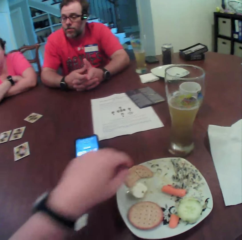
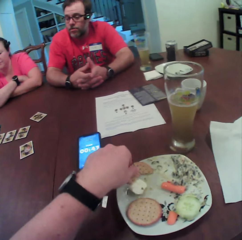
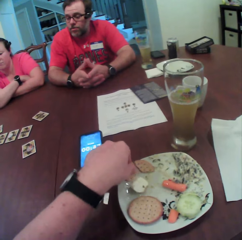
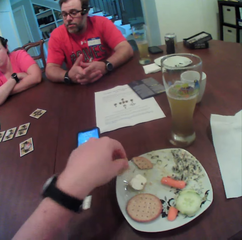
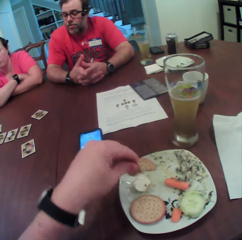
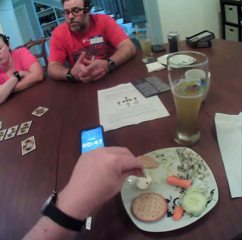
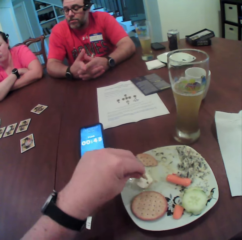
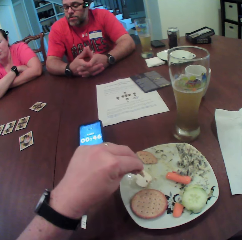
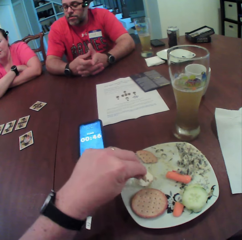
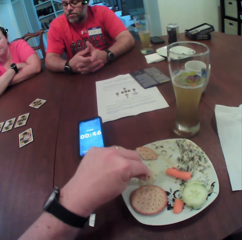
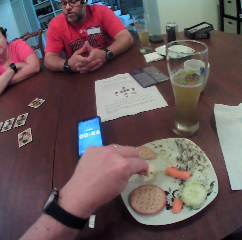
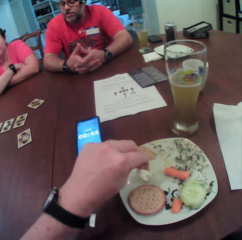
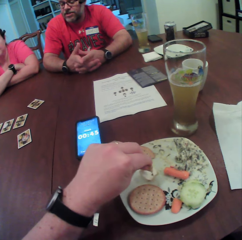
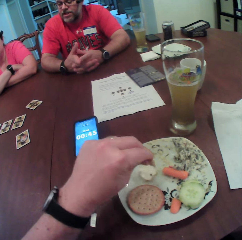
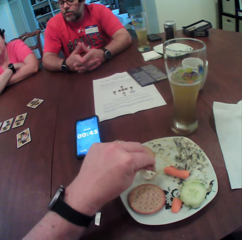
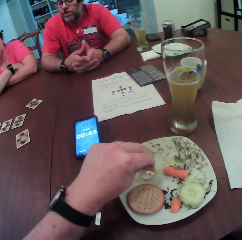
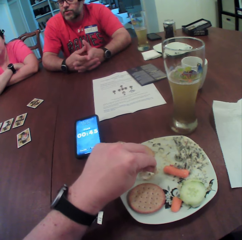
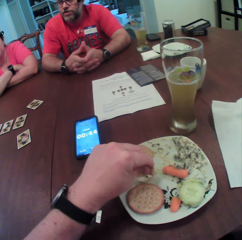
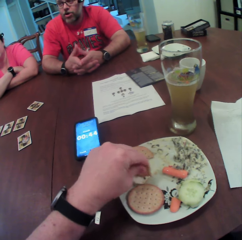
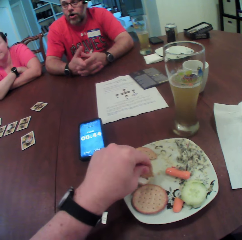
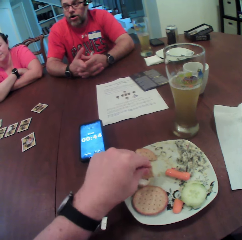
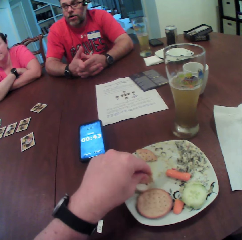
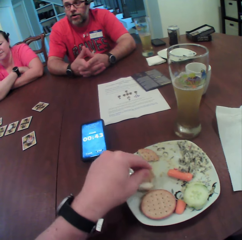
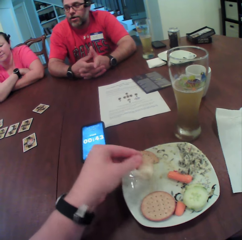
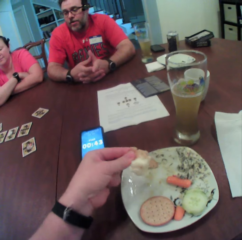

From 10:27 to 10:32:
The camera wearer picks a part of the biscuit with his left hand. He nudges the biscuit against mayonnaise with his left hand. He lifts the biscuit with his left hand.

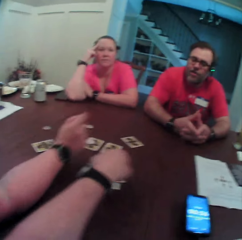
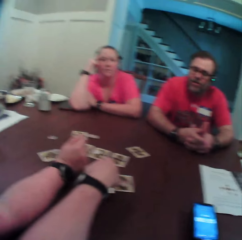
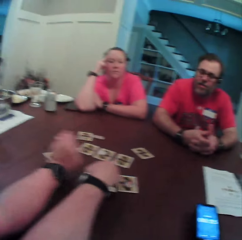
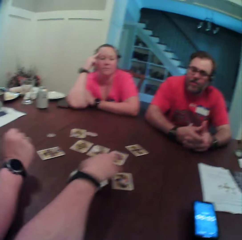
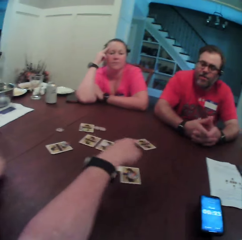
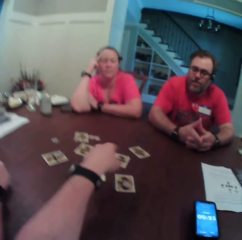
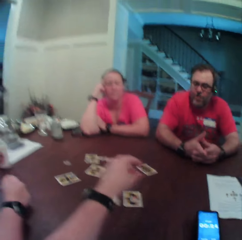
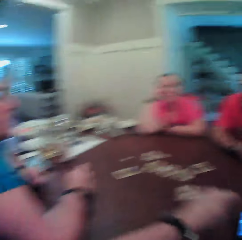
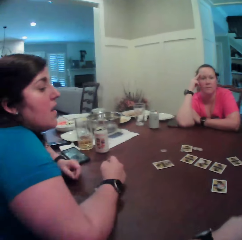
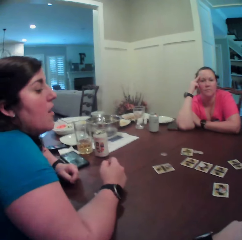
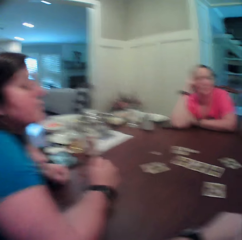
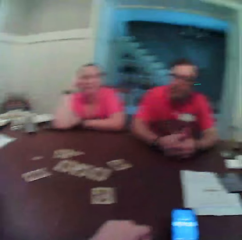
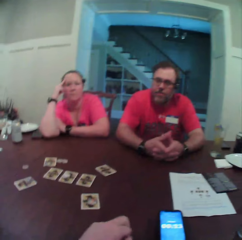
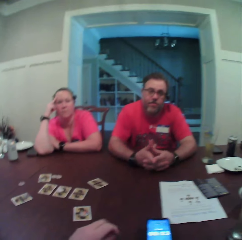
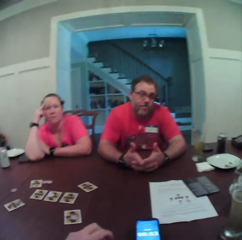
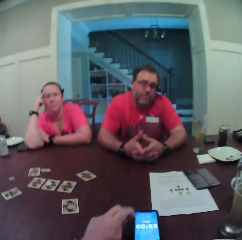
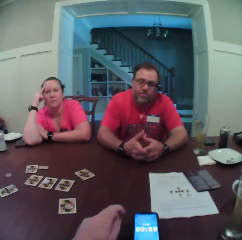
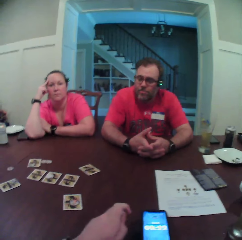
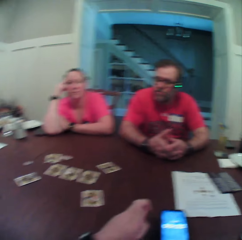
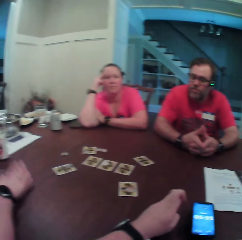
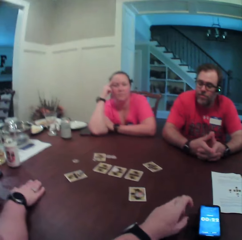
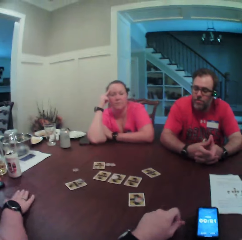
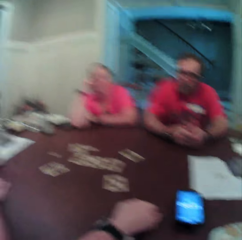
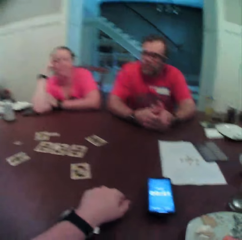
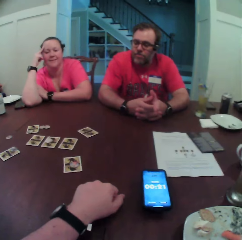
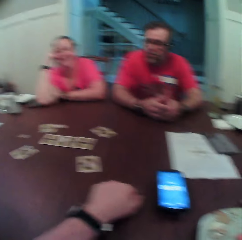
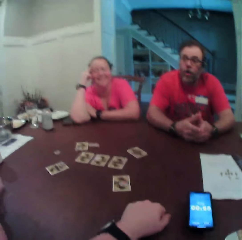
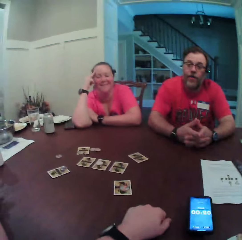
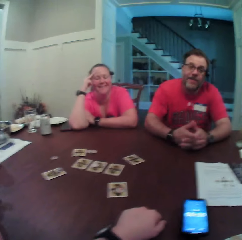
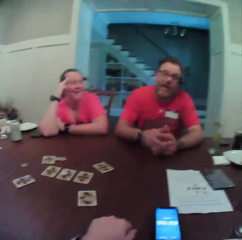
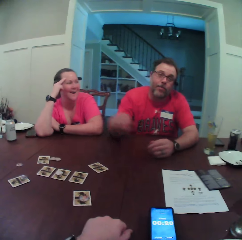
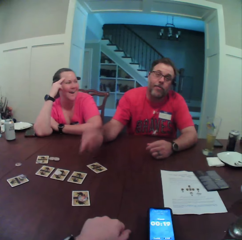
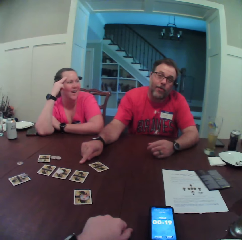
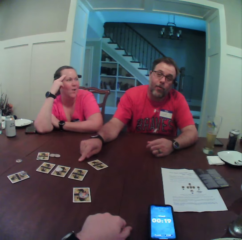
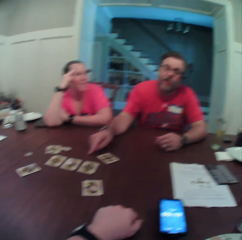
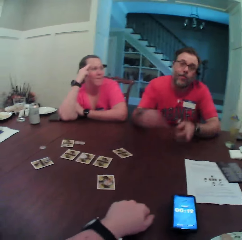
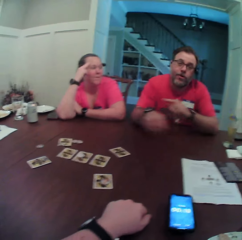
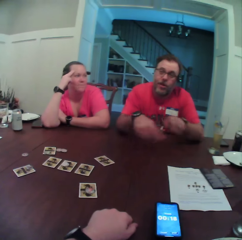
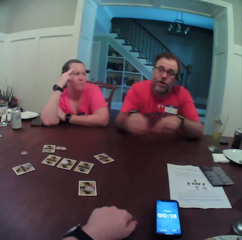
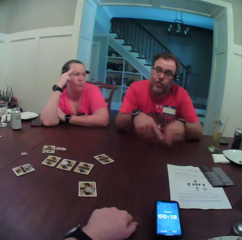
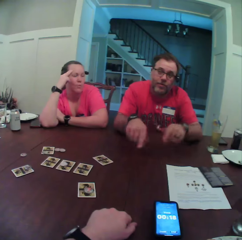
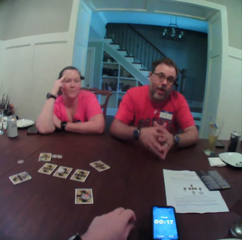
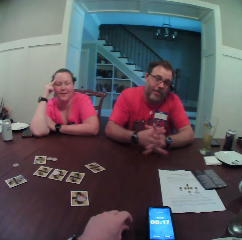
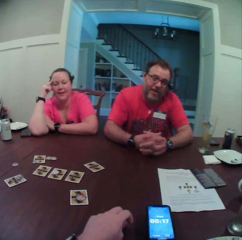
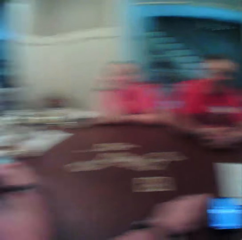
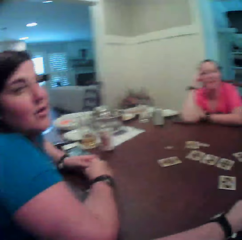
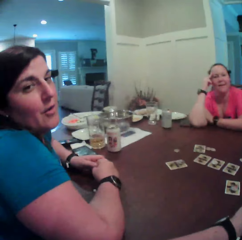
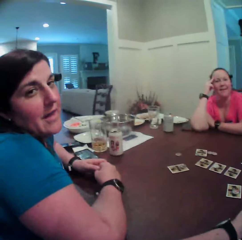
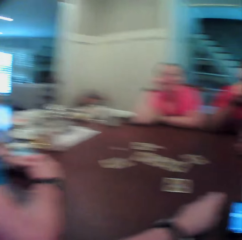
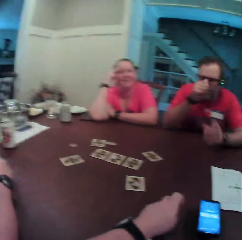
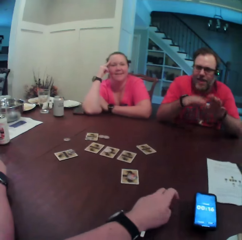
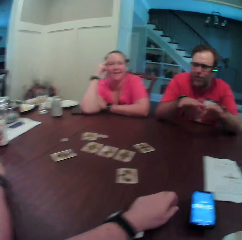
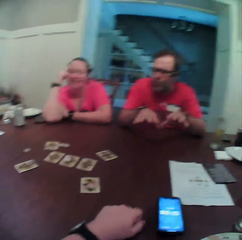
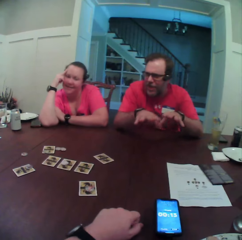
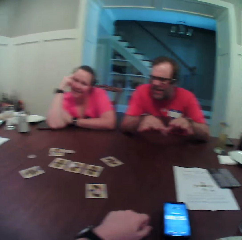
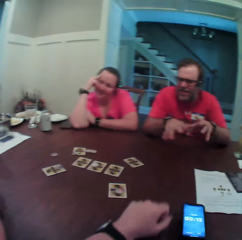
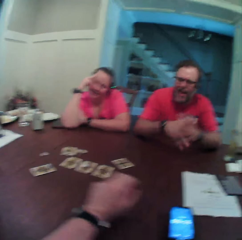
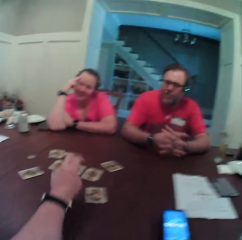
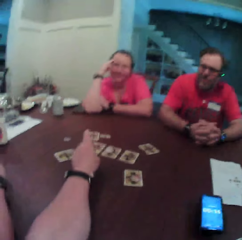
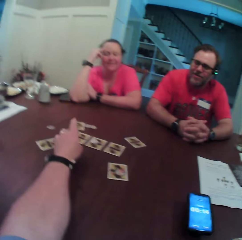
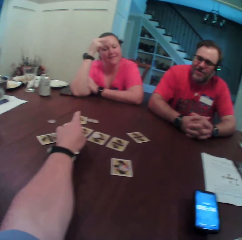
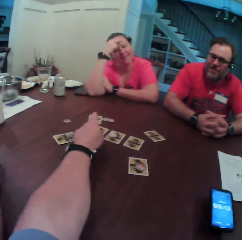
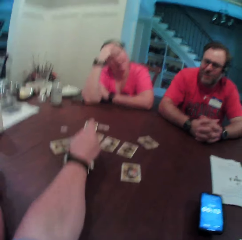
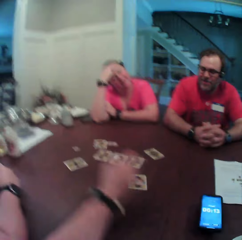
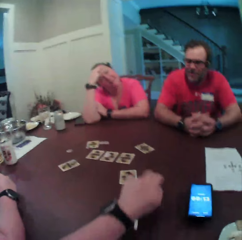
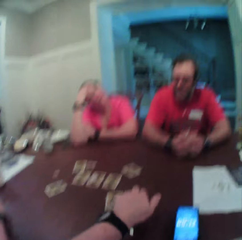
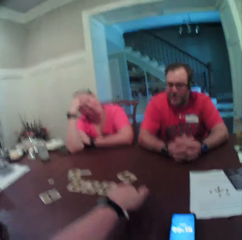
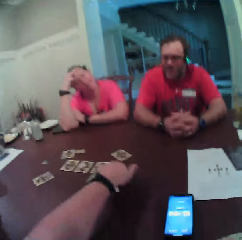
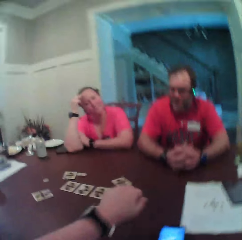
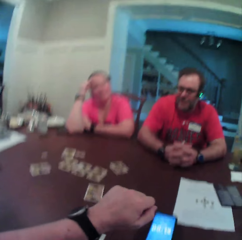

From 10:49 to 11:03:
The camera wearer points his left hand towards the cards. He gesticulates with his left hand. The woman taps the table with her right hand. The man hits the table with his right hand. He gesticulates with both his hands and couples both of his hands together. The woman converses with the camera wearer. The man gesticulates with both hands and couples both of his hands together. The camera wearer taps a card with his left hand and gesticulates with his left hand.

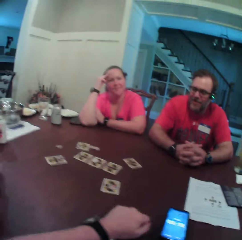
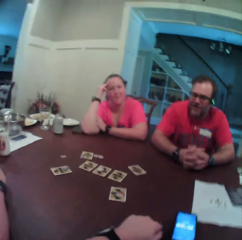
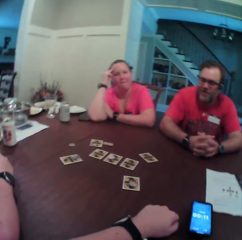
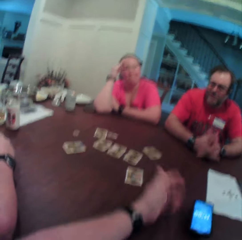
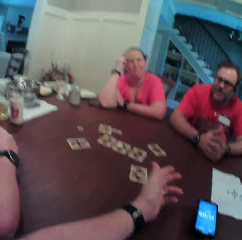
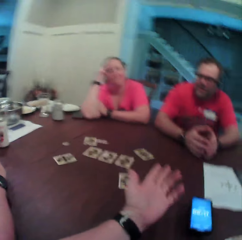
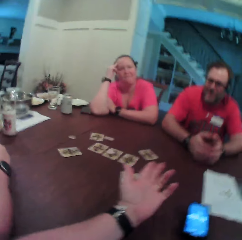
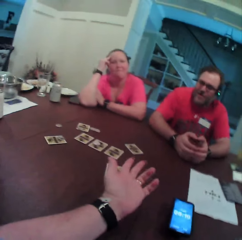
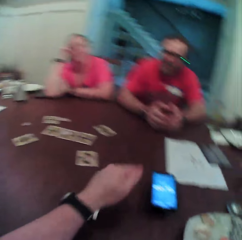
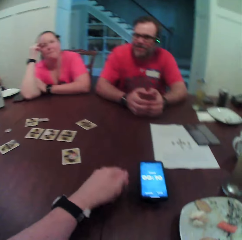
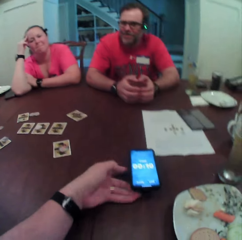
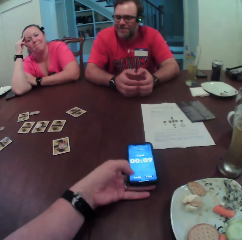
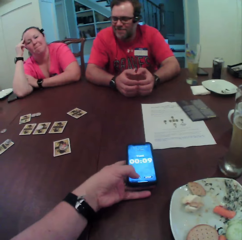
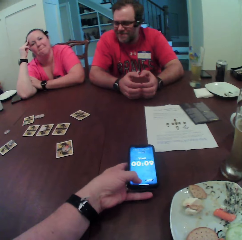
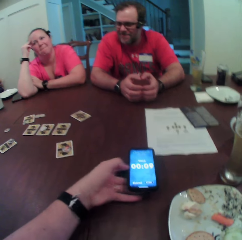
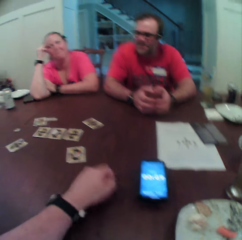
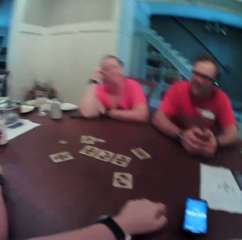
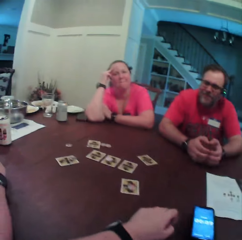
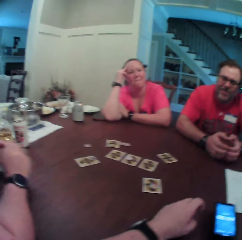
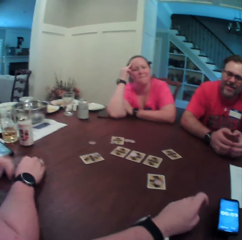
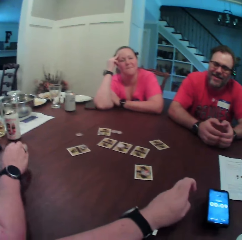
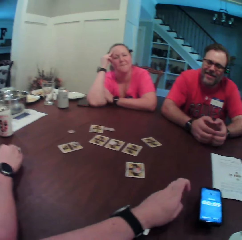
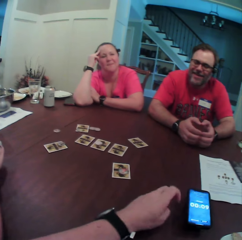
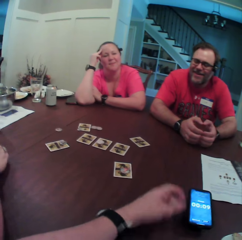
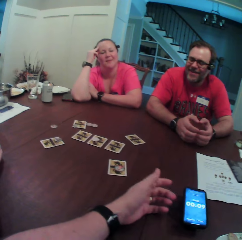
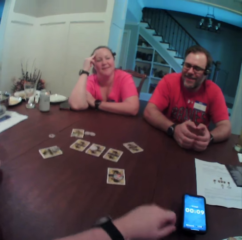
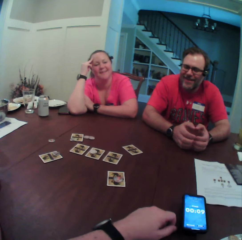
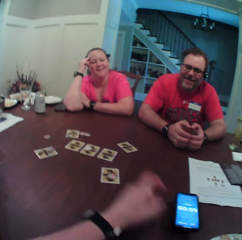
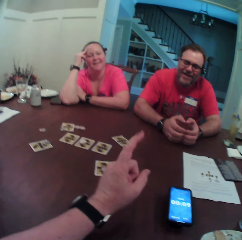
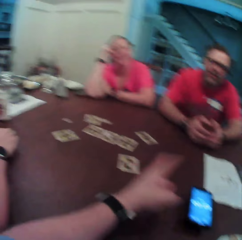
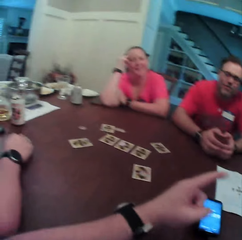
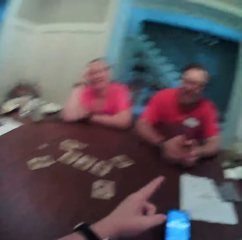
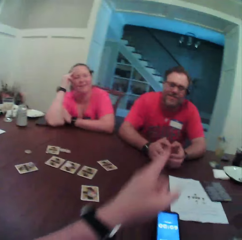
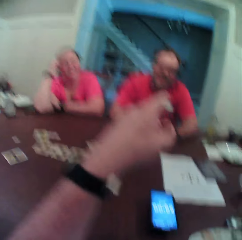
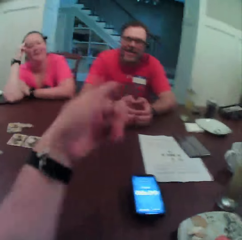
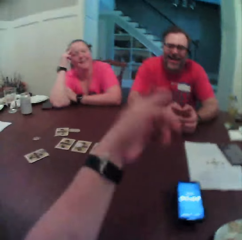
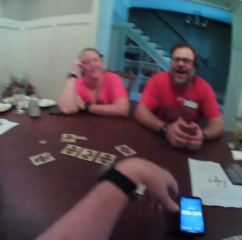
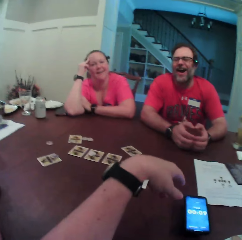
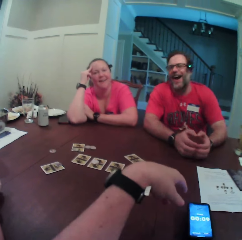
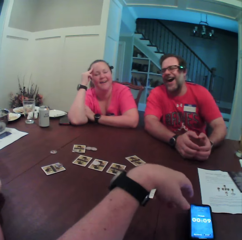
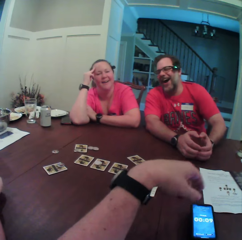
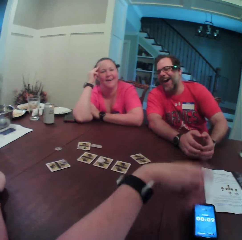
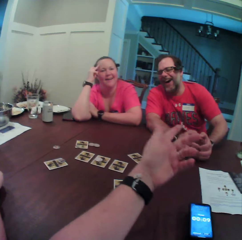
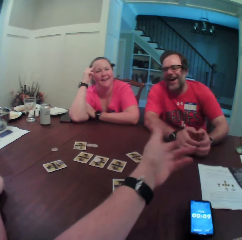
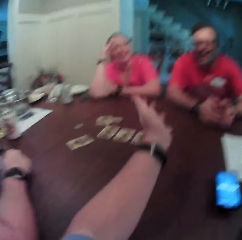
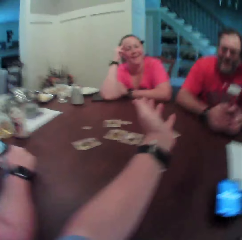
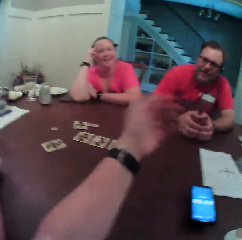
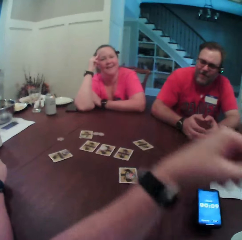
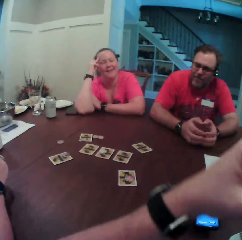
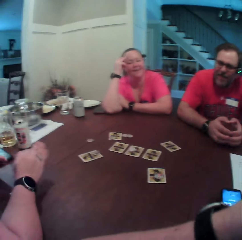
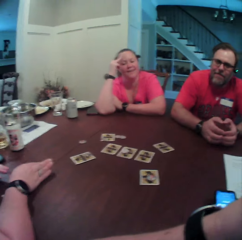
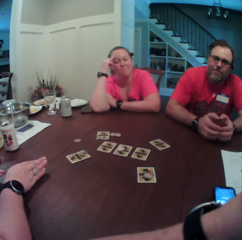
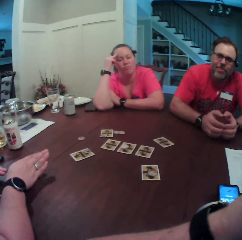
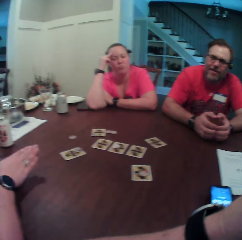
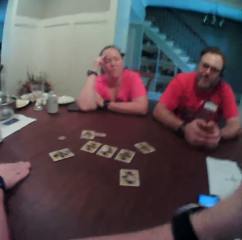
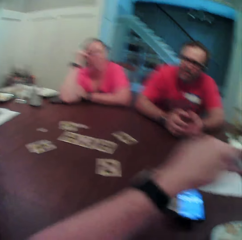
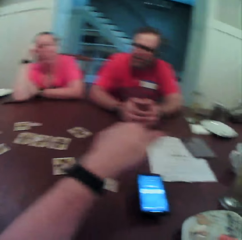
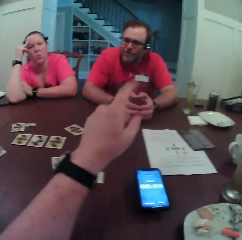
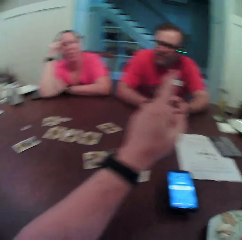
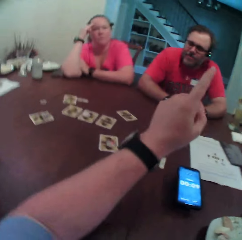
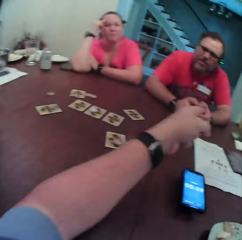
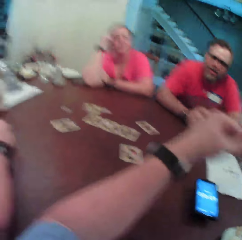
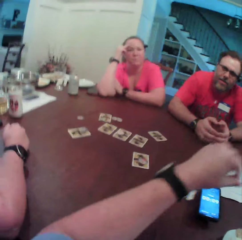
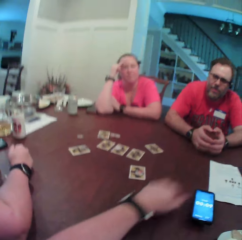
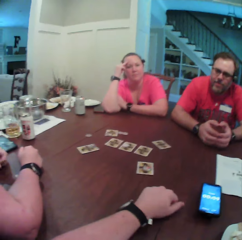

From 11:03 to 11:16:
The camera wearer hits the table with his left hand. He gesticulates with his left hand. He puts his left hand under the phone. He presses the phone with his left hand. The woman taps the table with her right hand. The camera wearer gesticulates with his left hand. He points with his left hand. The woman gesticulates with her right hand. The camera wearer gesticulates with his left hand.
